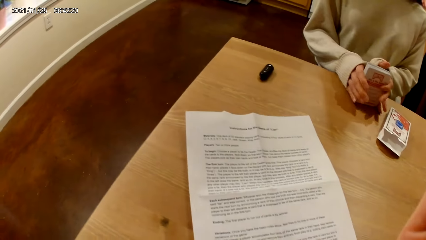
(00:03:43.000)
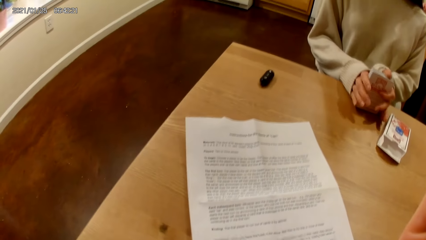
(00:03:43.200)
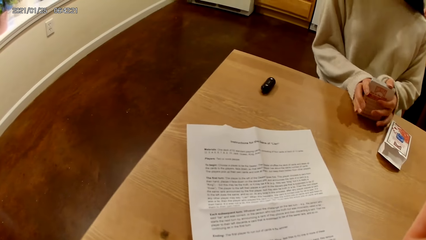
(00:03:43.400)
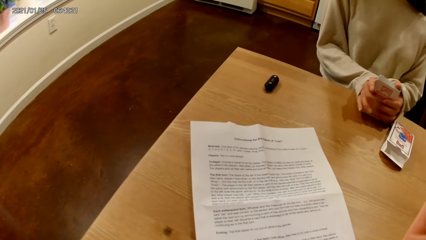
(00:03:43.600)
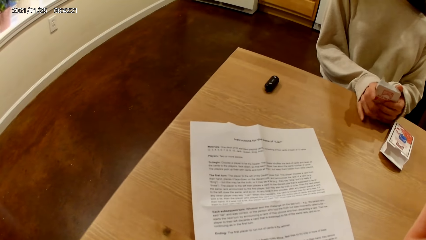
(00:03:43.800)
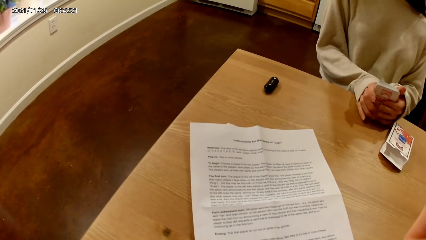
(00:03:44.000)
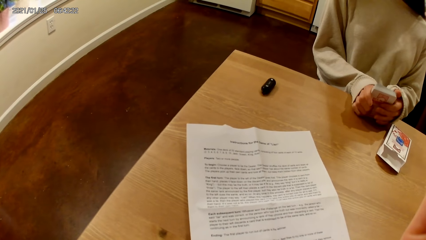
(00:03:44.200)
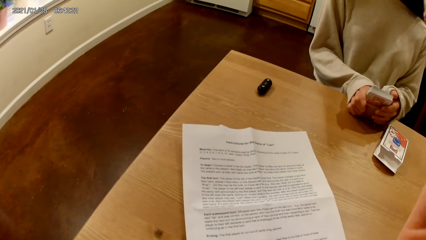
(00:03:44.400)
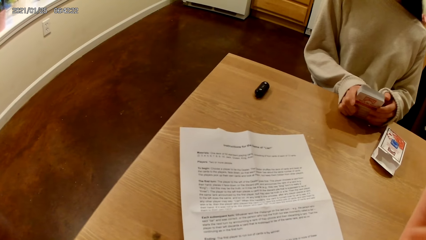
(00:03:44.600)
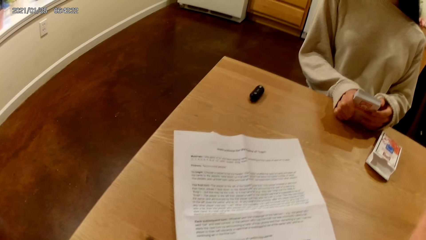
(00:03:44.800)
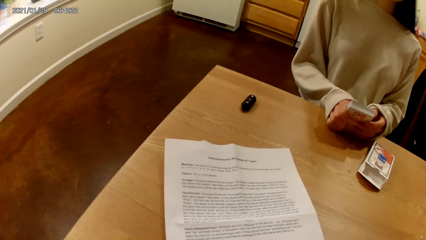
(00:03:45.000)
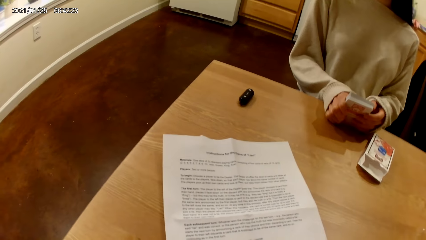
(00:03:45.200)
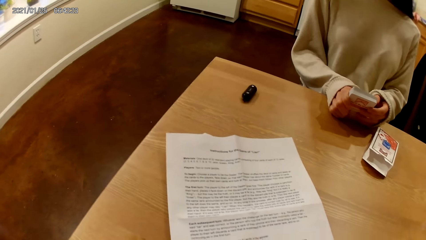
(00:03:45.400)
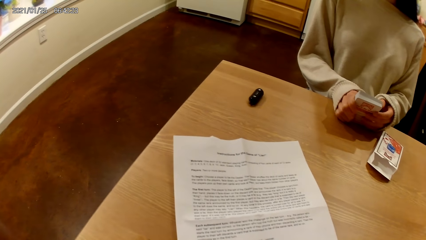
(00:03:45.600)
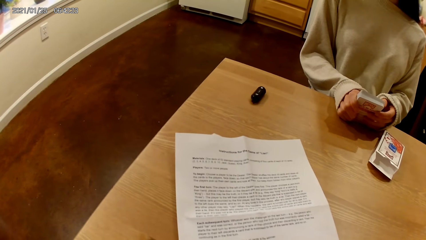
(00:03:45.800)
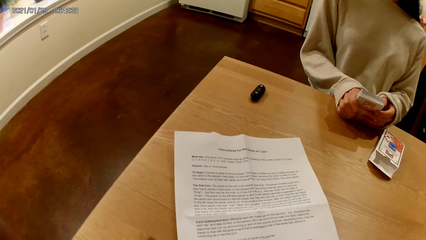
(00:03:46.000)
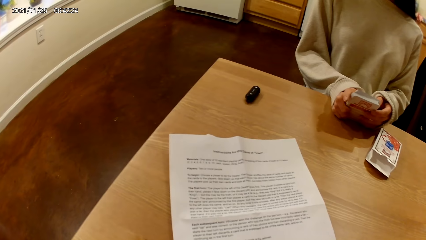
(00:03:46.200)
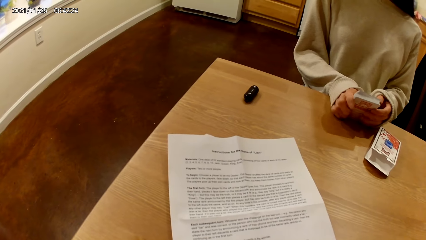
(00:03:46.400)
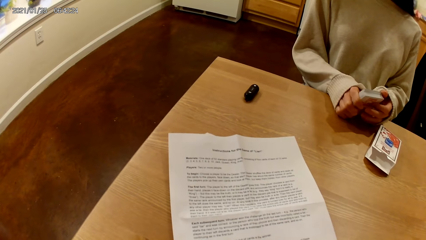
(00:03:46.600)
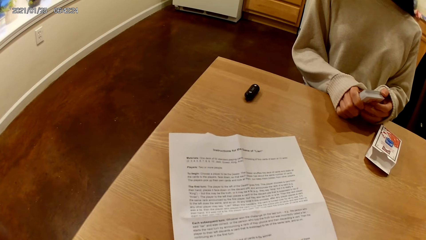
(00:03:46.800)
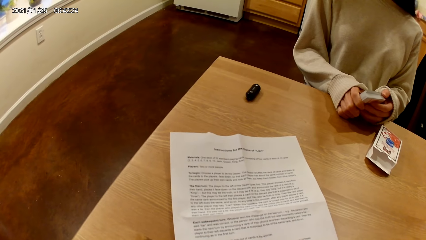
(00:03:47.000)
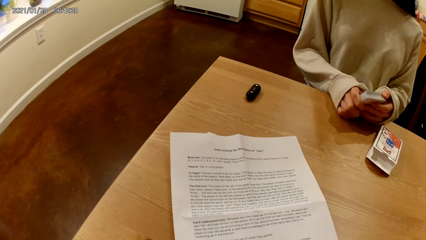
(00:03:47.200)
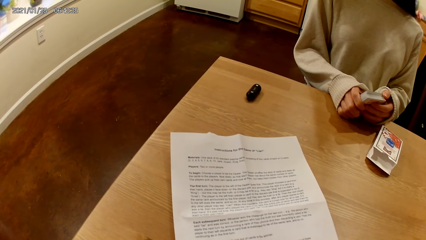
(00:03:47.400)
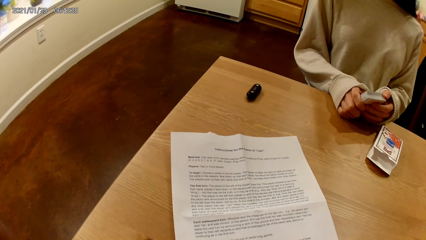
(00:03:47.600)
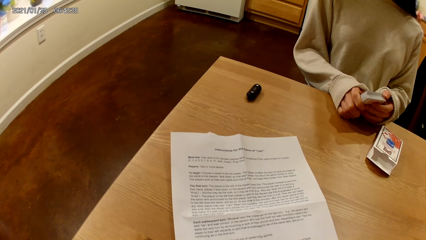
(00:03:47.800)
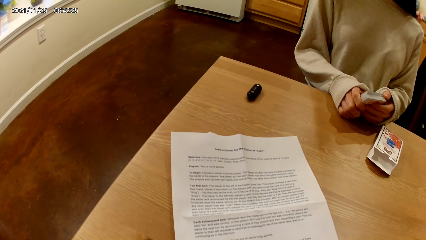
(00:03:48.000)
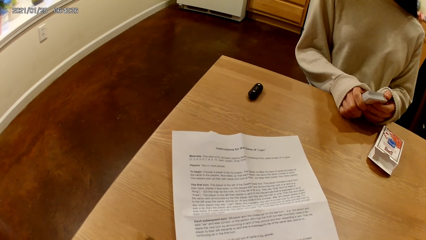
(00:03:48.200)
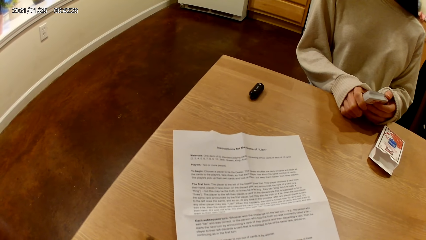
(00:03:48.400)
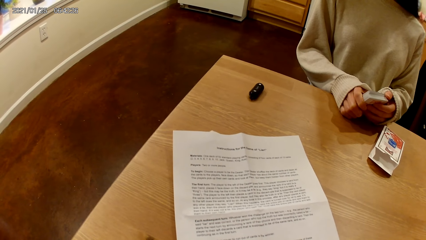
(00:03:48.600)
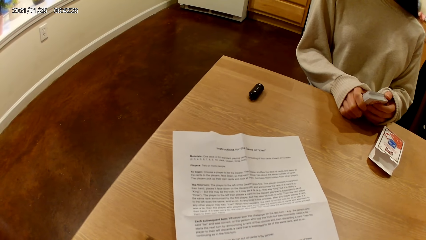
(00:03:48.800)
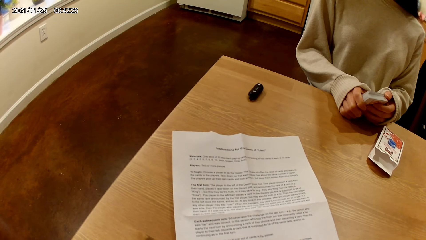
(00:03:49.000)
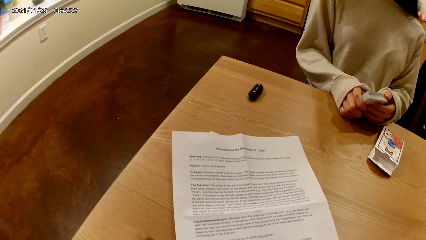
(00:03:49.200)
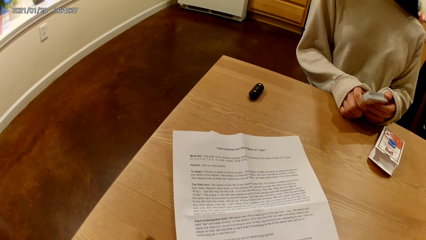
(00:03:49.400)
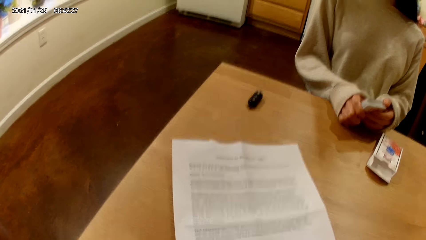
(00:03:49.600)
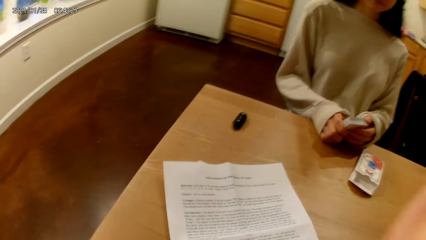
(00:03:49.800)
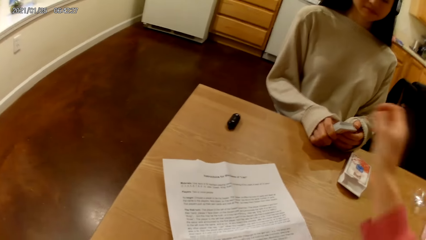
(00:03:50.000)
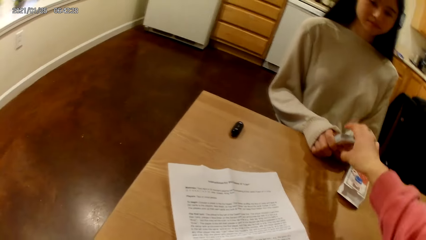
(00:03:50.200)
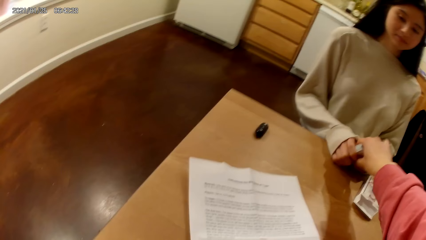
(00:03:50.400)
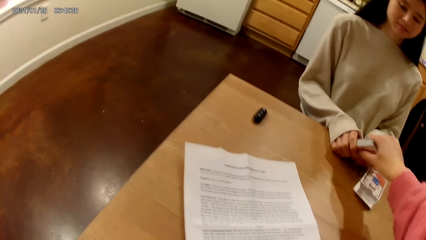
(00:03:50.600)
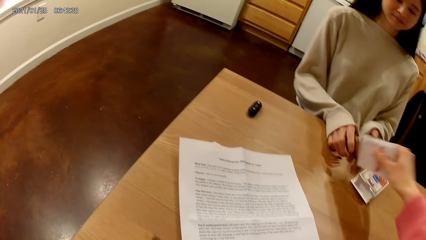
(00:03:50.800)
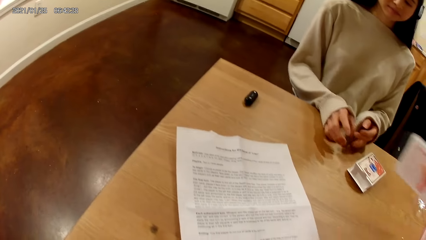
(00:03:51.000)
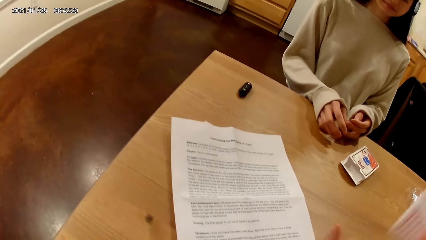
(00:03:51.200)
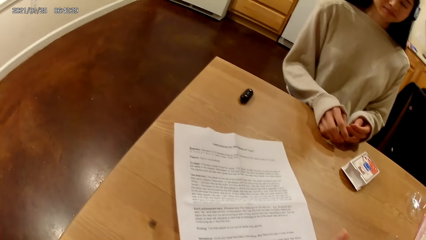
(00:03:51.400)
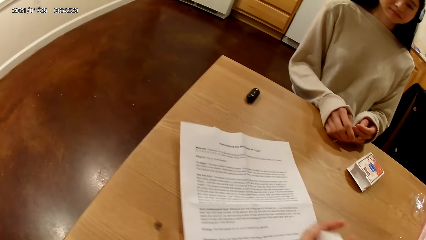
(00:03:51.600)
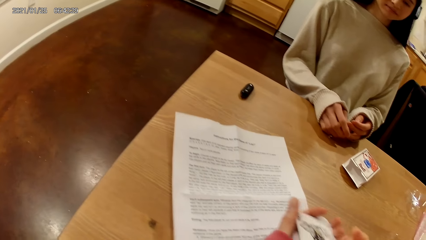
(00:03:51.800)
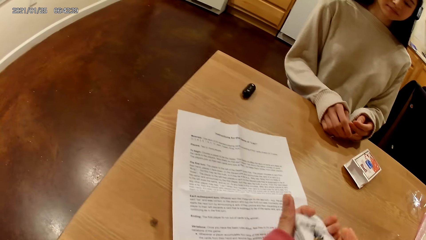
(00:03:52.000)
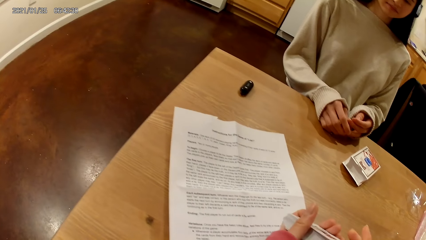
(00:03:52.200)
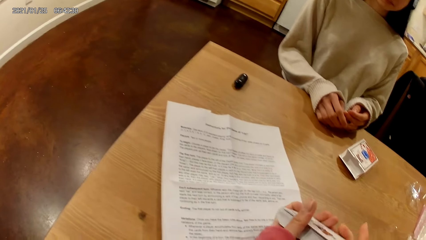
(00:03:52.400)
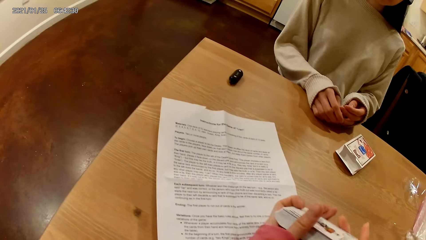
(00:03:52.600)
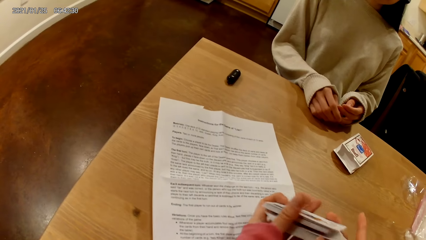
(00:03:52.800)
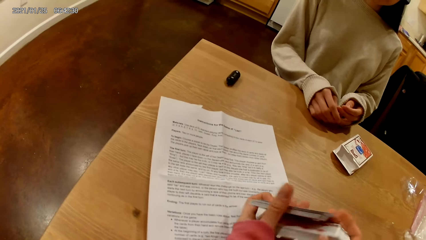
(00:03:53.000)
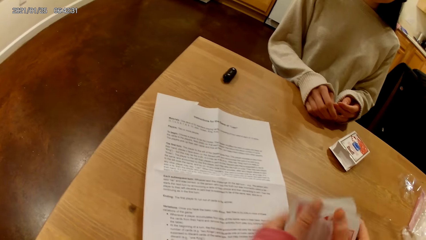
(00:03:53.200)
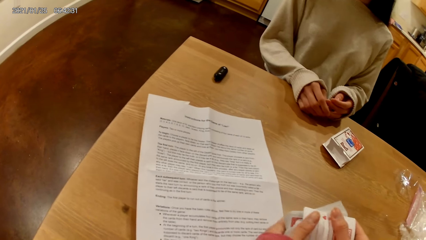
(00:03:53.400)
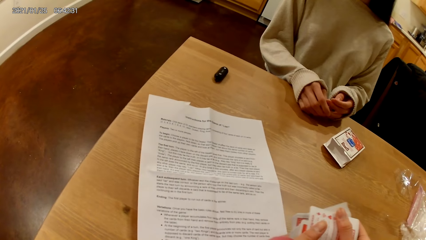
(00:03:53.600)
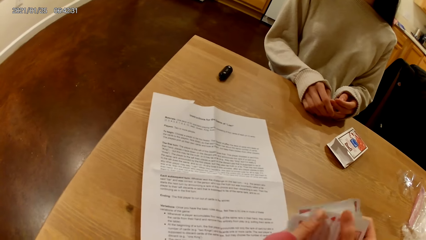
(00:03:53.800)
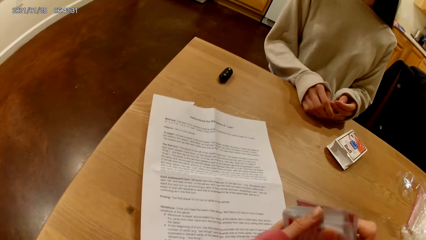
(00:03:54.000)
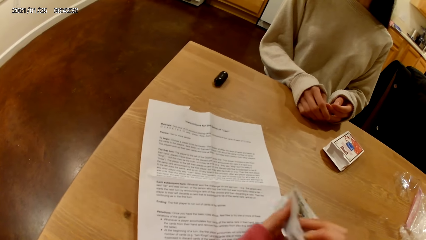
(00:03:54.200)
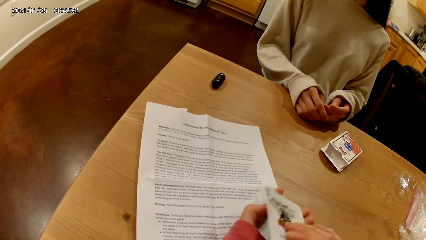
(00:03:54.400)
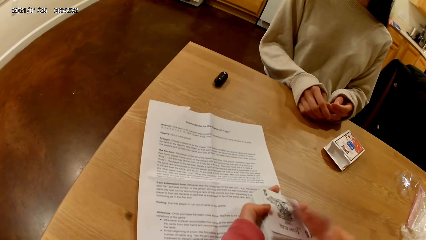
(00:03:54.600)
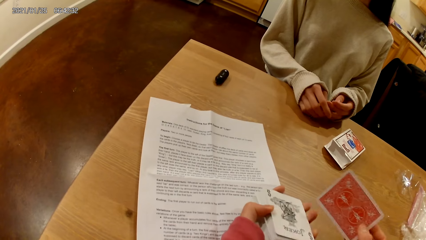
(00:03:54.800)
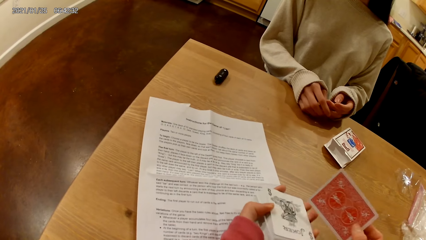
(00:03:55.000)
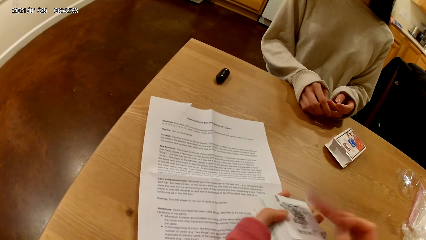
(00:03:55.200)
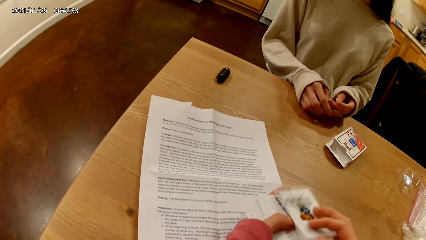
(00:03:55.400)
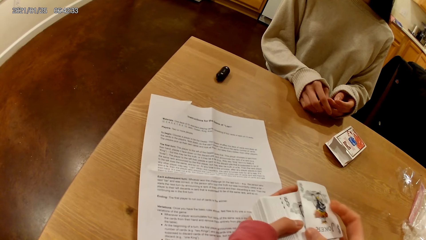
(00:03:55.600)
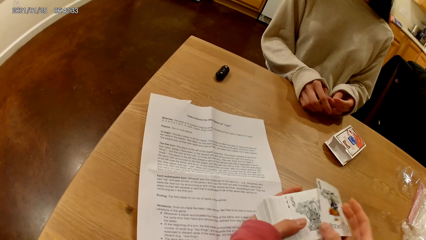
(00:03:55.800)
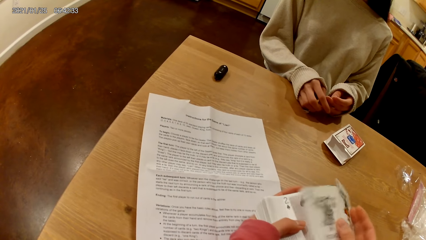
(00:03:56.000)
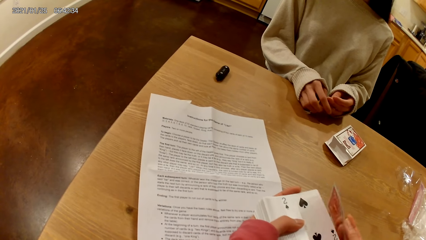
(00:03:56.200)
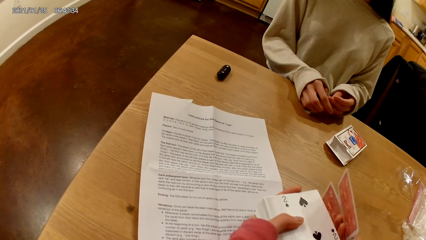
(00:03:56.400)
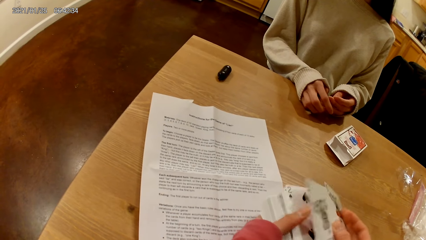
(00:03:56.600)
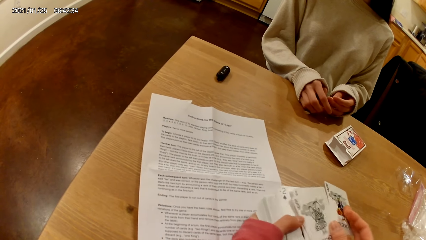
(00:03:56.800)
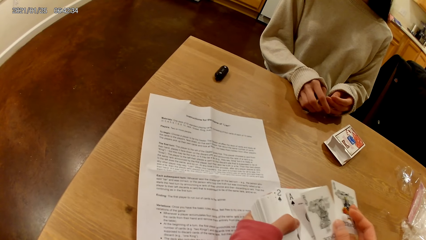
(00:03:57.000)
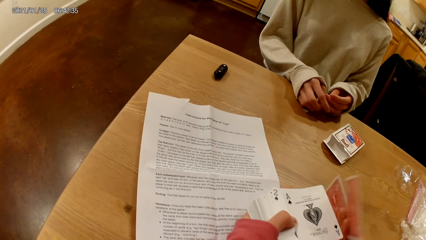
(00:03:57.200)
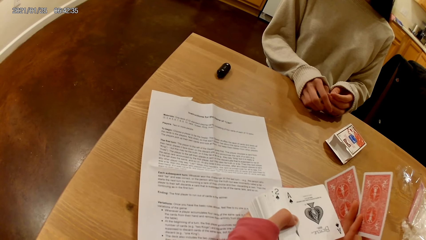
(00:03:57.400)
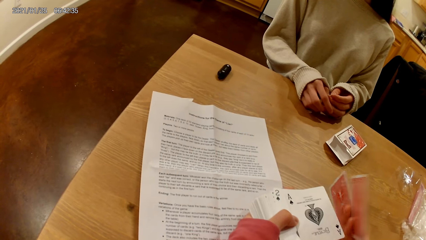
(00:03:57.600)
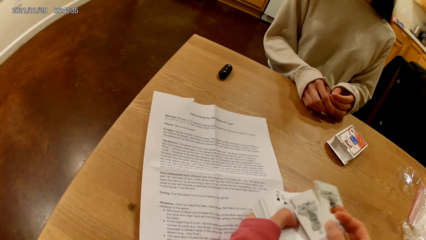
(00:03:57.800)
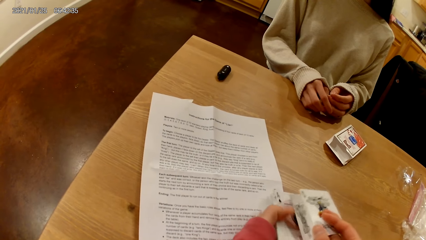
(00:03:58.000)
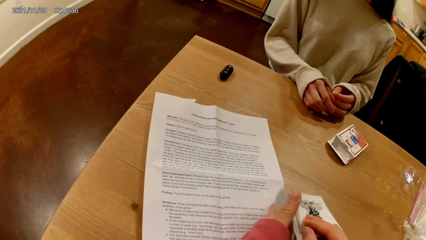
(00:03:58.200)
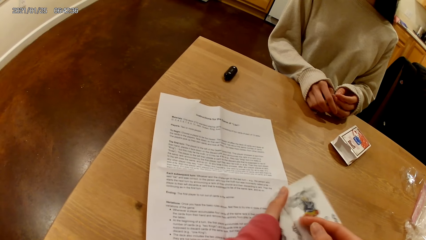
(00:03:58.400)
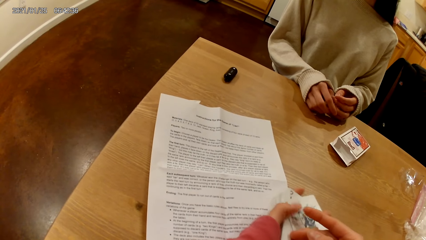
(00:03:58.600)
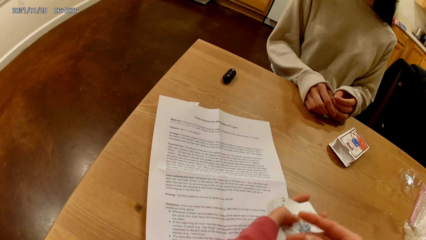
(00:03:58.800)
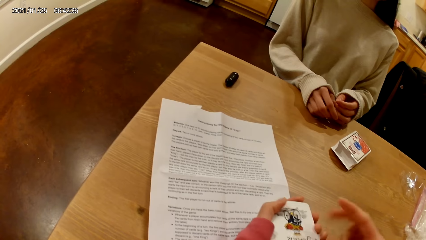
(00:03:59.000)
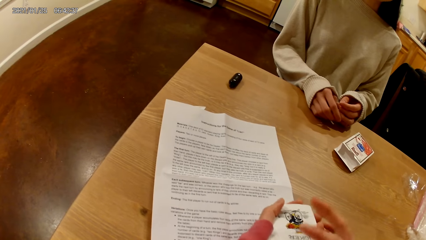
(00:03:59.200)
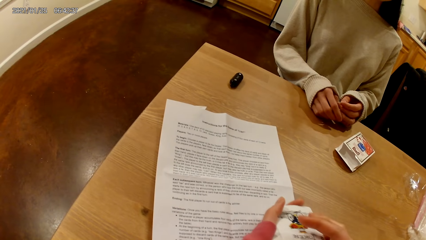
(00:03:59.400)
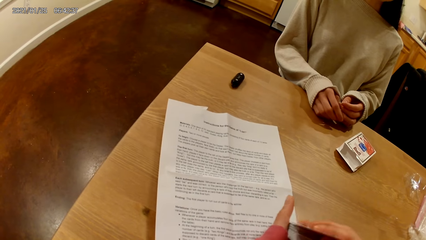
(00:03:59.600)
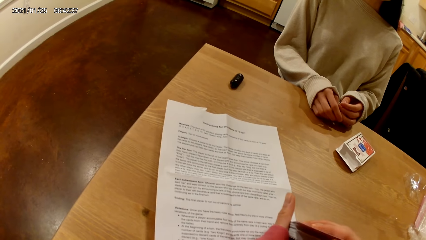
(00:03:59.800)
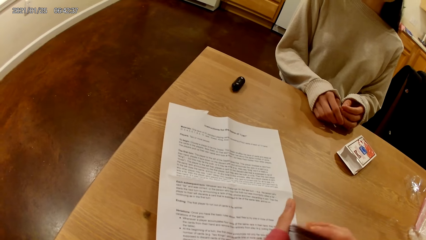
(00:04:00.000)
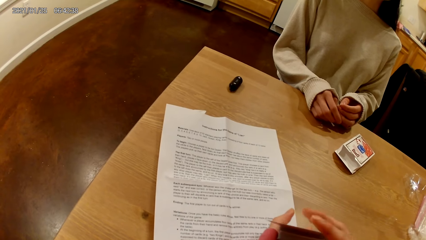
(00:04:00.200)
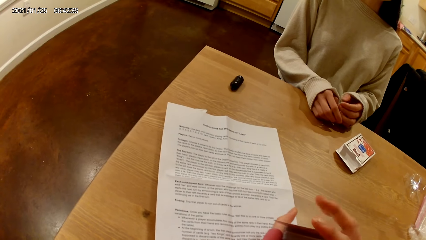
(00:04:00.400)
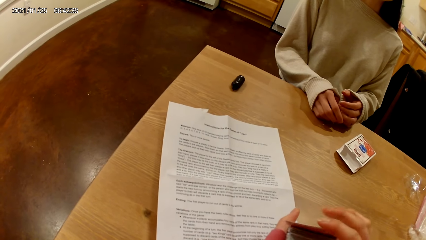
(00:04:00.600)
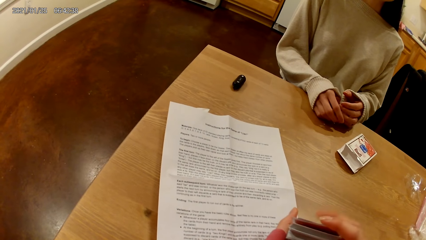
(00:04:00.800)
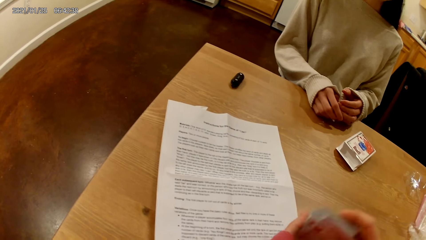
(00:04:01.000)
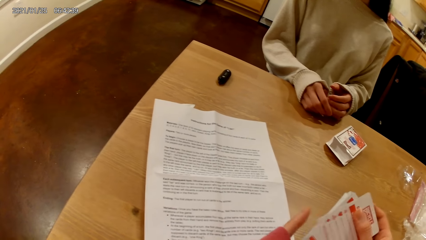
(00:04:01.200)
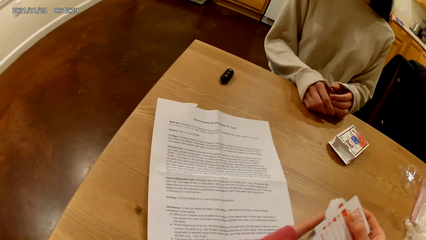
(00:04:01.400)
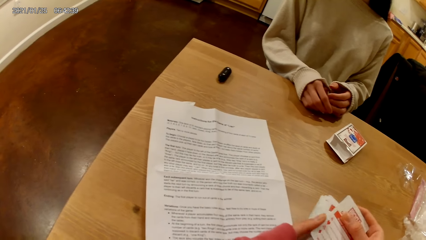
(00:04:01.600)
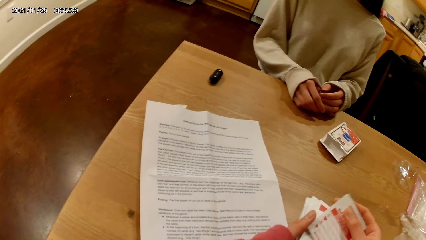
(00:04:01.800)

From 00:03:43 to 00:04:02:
A woman holds the deck of playing cards with both hands. The camera wearer takes the deck of playing cards from the woman with her right hand. The woman touches the table with both hands. The camera wearer holds the deck of playing cards with both hands. She looks at the cards. She flips the deck of playing cards in both hands. She flips it again. The woman speaks to the camera wearer. The camera wearer picks a playing card from the deck of playing cards with her right hand. She puts the playing card face up on the deck of playing cards in her hands with her right hand. She picks two playing cards from the deck of playing cards with her right hand. She puts the playing cards face up on the deck of playing cards in her hands with her right hand. She holds the deck of playing cards with both hands. She flips the deck of playing cards in both hands.
